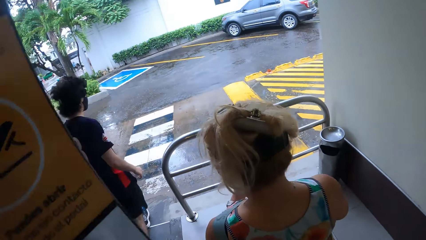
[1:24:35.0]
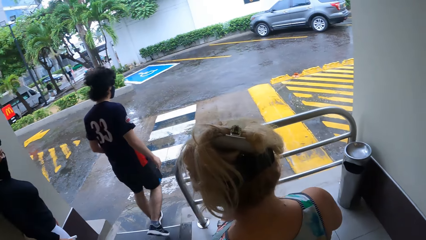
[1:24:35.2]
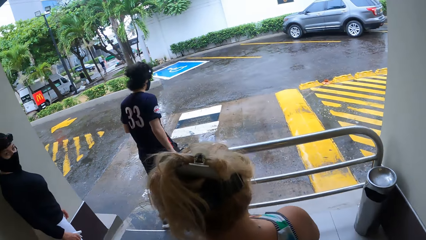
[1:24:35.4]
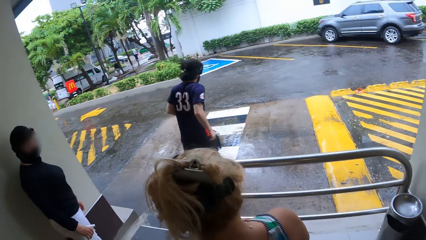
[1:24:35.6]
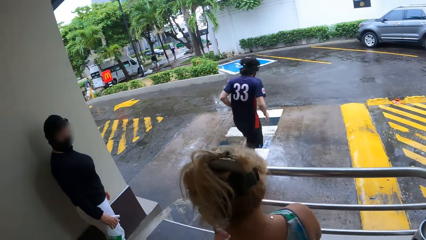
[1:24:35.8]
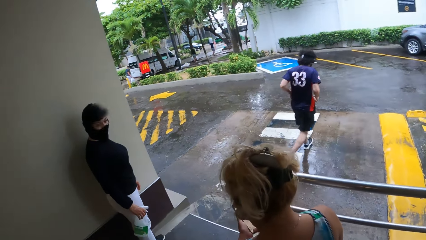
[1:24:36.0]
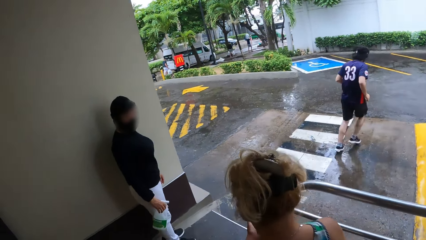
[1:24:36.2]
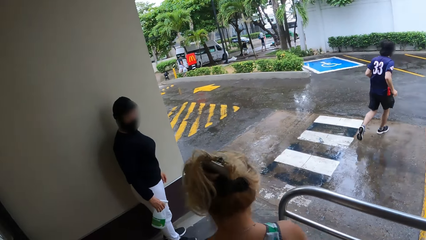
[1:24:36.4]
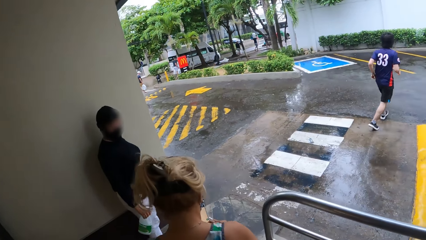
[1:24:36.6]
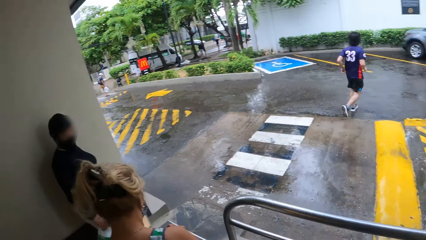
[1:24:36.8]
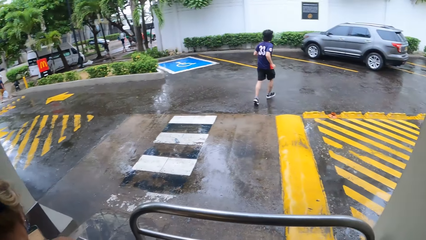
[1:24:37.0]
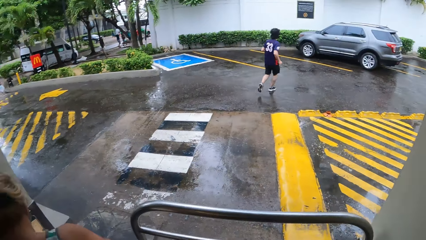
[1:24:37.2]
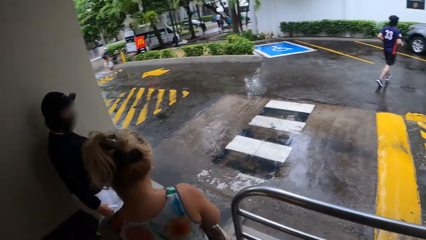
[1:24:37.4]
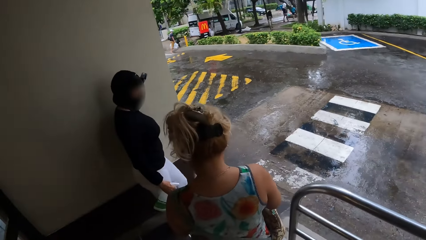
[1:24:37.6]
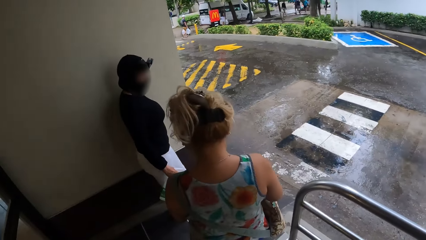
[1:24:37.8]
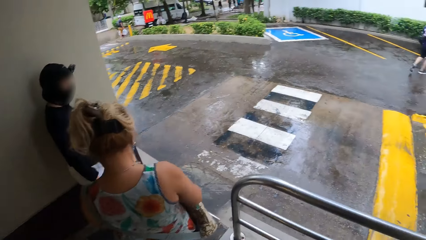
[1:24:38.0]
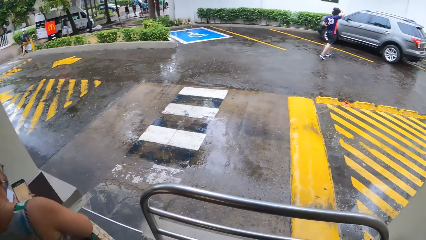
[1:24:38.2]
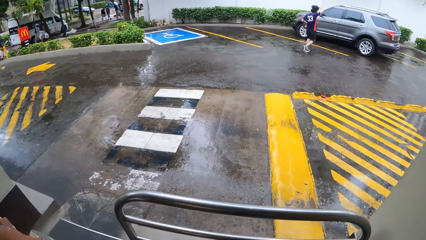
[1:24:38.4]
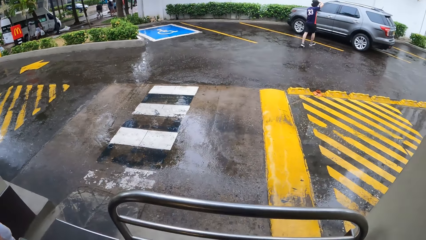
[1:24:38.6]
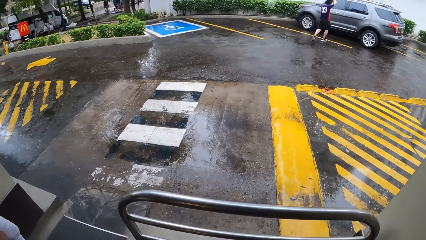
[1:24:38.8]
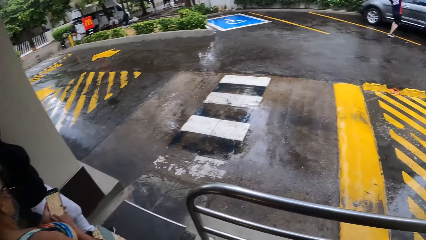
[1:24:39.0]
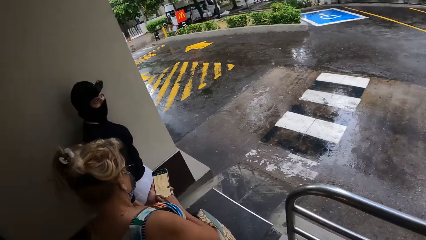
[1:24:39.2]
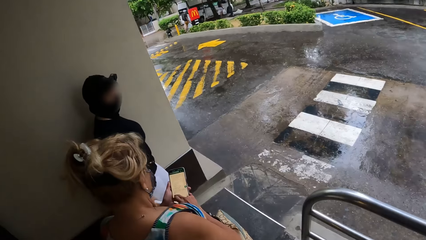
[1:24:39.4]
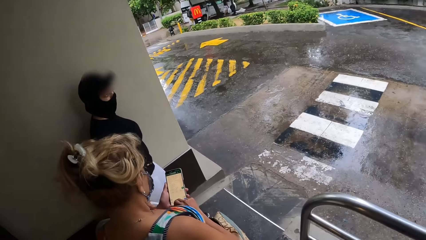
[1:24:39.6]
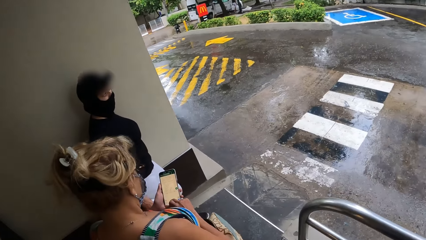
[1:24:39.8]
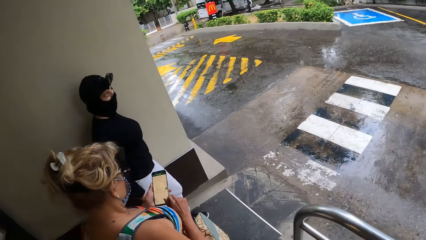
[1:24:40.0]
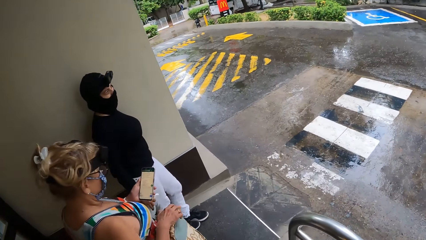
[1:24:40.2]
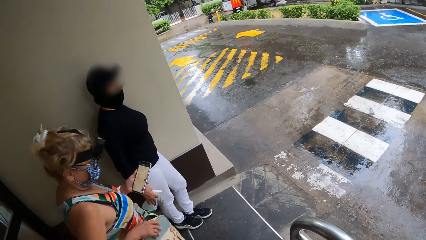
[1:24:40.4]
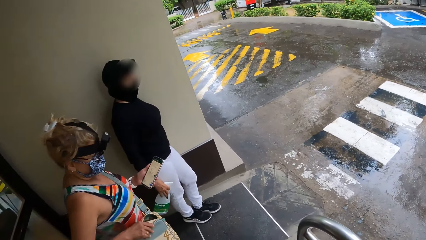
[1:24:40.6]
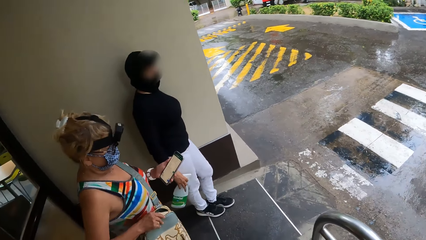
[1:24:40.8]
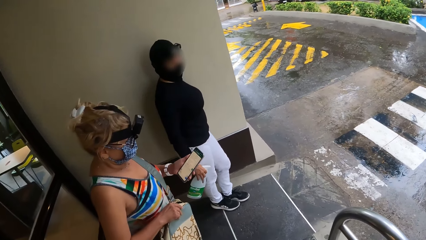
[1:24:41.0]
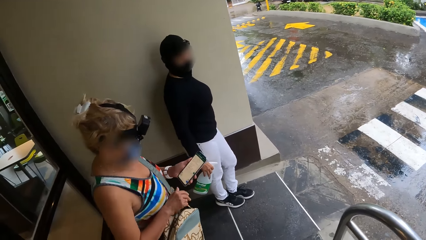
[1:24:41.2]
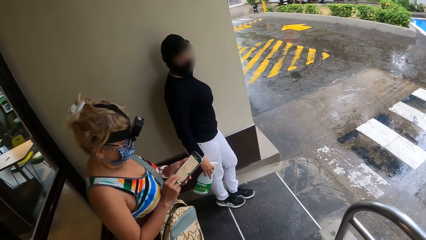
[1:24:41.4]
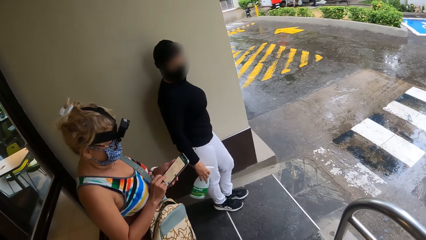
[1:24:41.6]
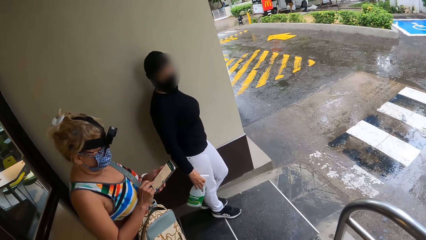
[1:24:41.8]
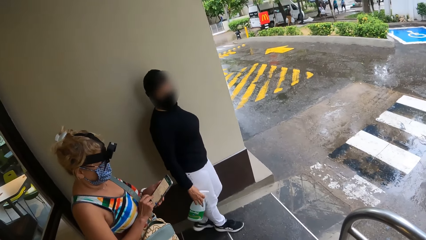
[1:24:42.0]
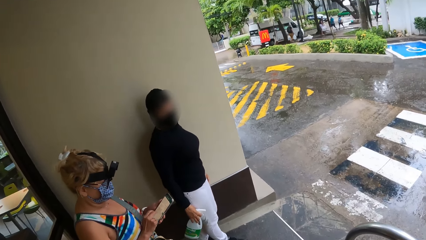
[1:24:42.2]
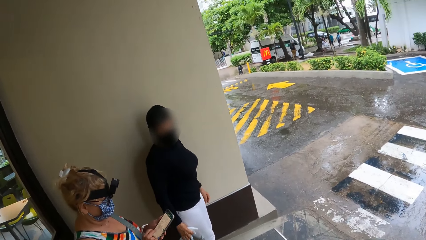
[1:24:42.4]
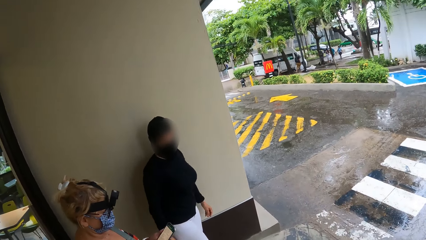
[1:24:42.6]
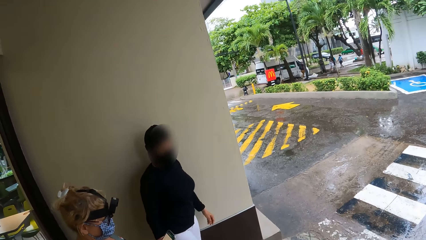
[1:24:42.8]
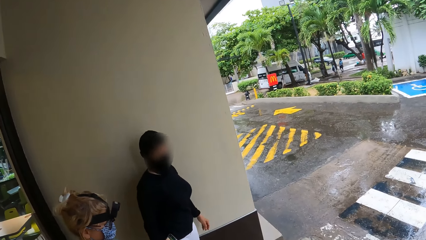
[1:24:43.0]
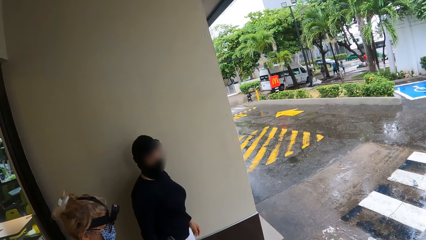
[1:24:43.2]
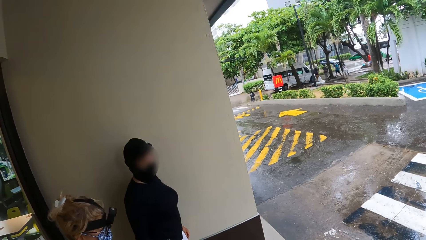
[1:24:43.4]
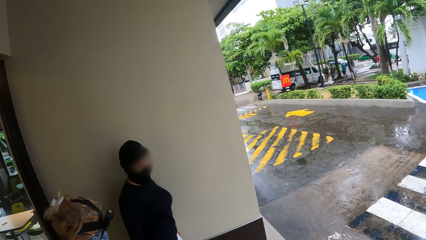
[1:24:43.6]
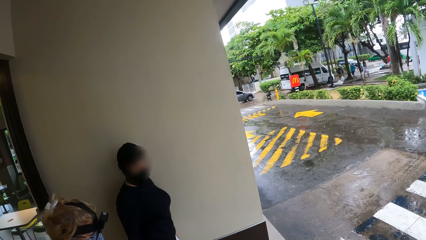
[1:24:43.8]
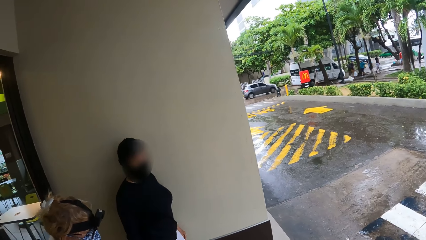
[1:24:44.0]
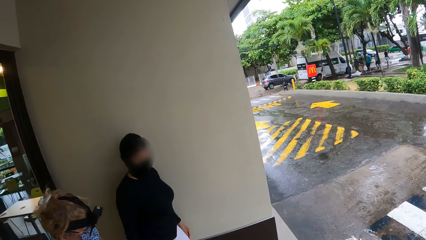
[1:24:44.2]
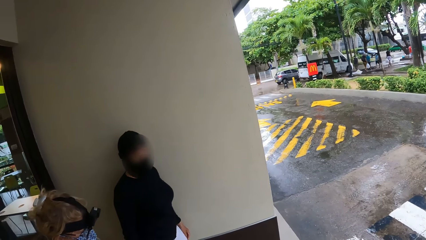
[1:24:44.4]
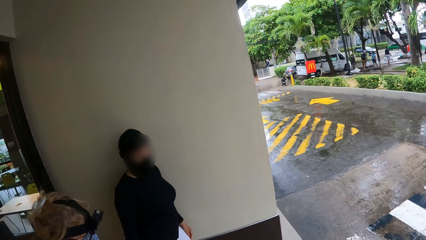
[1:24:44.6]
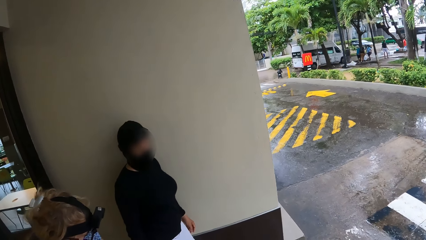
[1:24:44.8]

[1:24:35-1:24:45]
A man runs towards the car. The camera wearer walks out of the cafeteria. They look around. A woman scrolls on the phone.

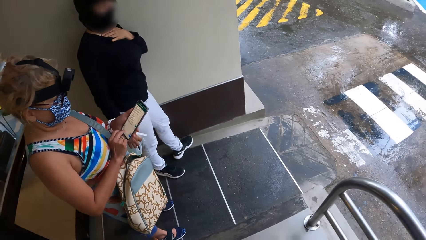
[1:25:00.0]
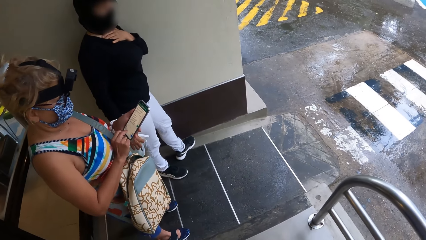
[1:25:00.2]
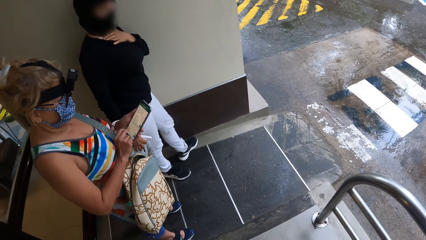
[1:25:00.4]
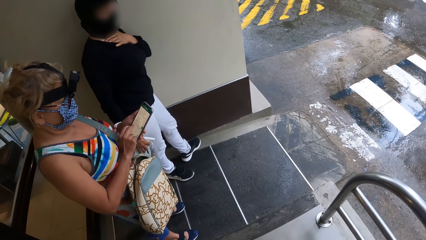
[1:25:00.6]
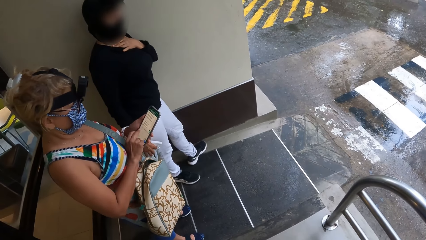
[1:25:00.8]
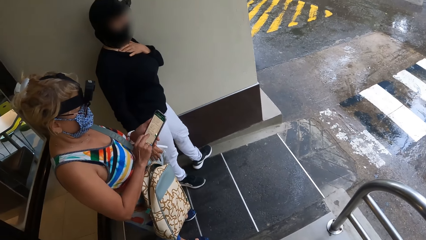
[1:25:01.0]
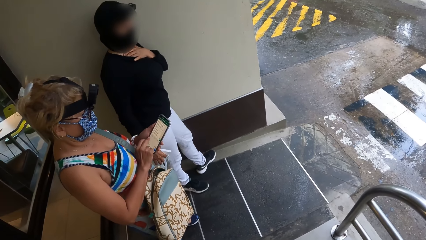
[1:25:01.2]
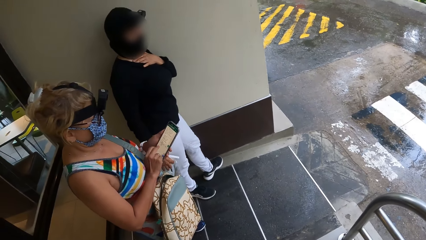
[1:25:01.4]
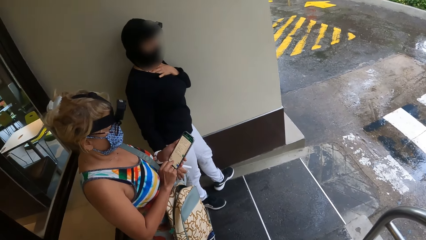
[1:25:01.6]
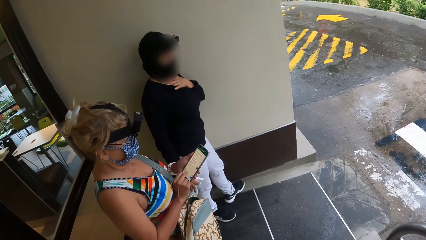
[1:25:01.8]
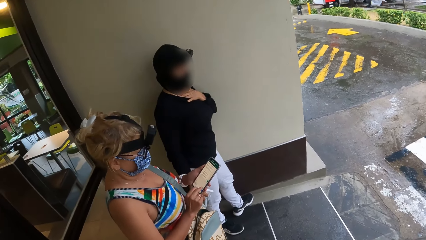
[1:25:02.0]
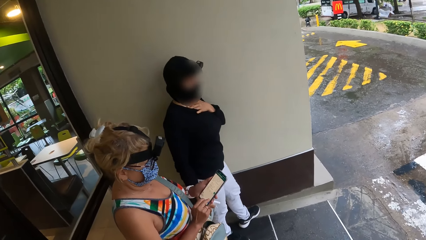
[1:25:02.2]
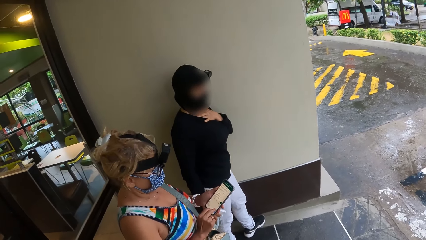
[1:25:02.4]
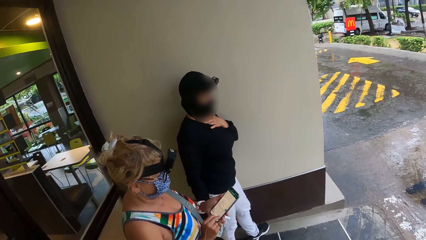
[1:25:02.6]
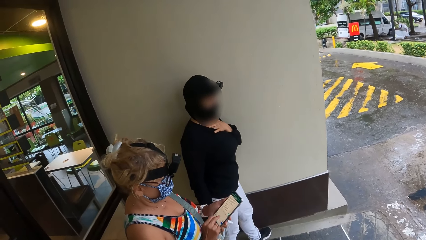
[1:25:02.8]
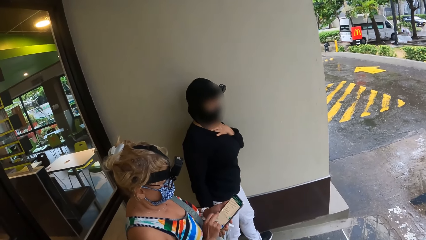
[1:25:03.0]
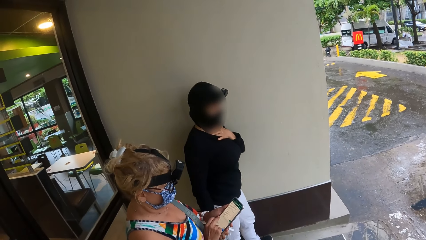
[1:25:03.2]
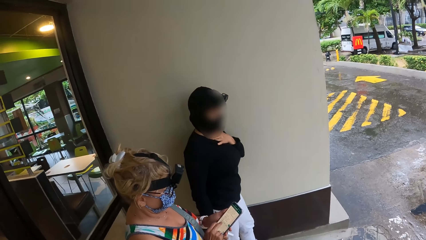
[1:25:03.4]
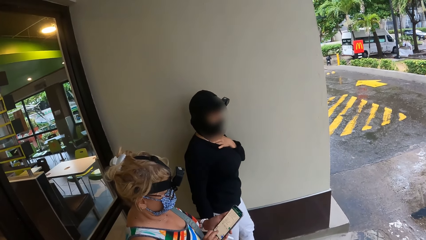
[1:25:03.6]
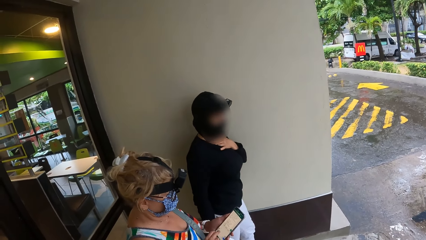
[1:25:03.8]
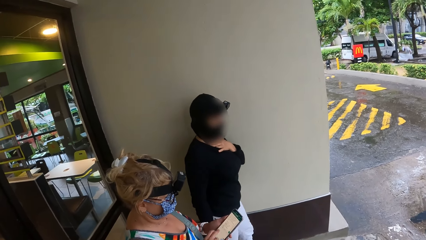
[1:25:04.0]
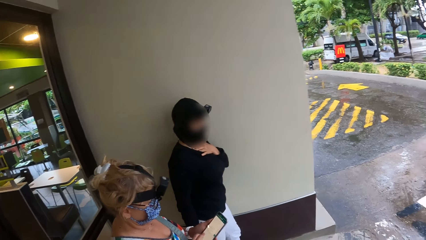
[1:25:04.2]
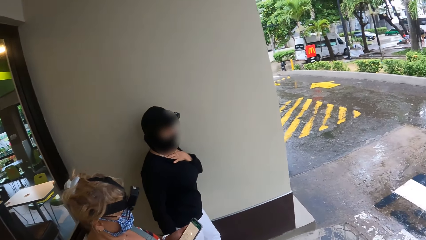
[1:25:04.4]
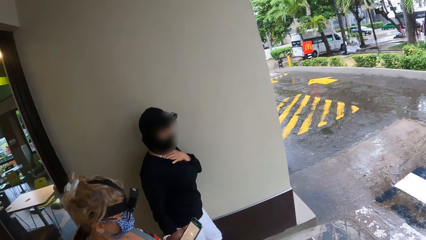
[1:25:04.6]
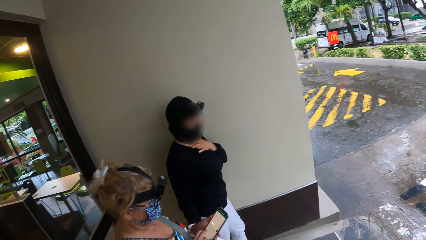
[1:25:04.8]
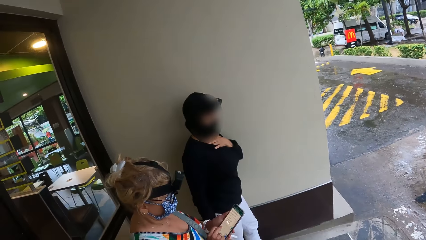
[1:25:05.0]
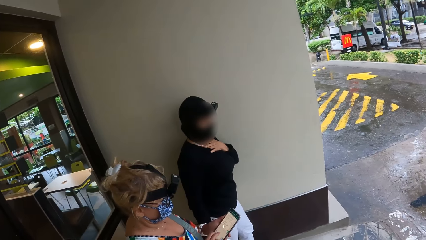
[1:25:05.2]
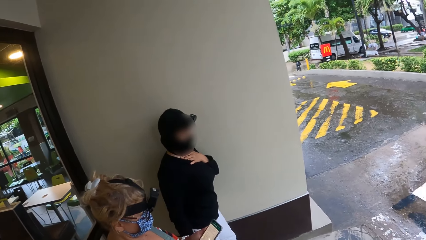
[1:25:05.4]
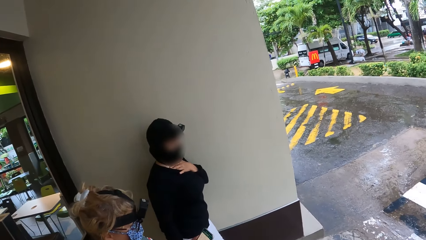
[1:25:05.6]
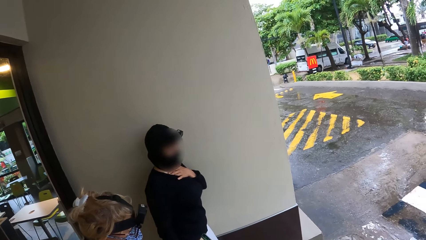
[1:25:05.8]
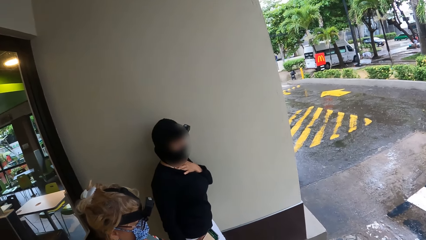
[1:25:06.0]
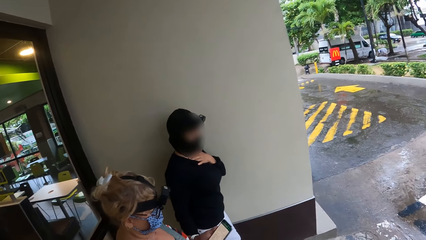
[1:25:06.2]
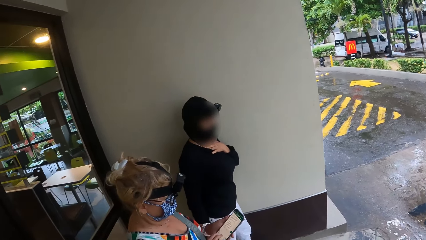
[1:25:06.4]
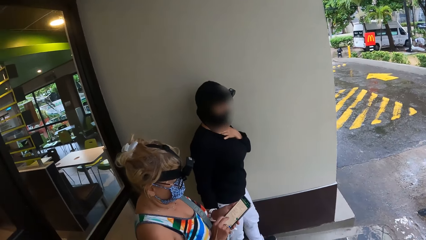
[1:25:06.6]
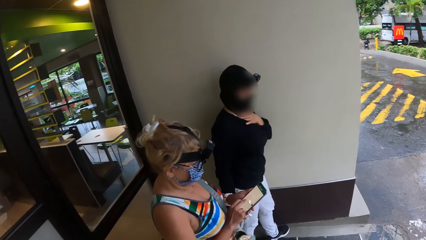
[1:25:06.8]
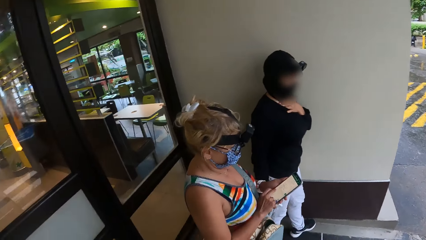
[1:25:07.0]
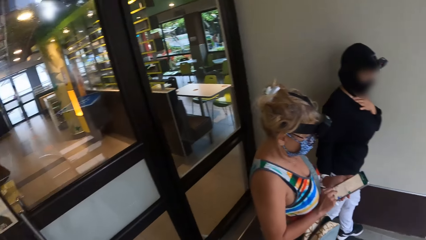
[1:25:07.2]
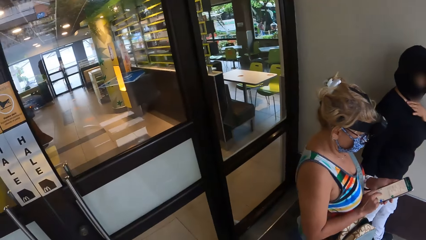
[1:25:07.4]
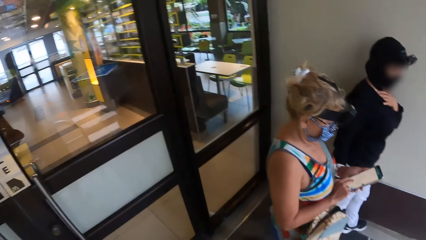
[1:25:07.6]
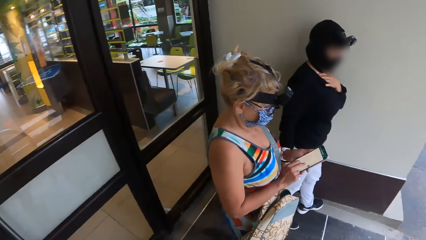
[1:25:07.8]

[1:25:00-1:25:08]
The camera wearer looks around.
